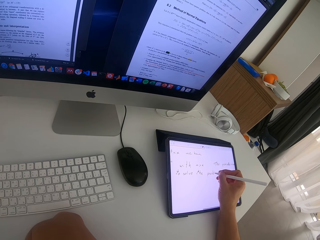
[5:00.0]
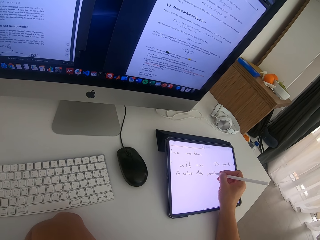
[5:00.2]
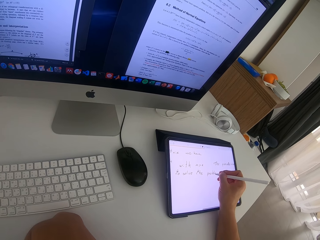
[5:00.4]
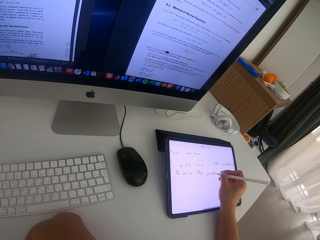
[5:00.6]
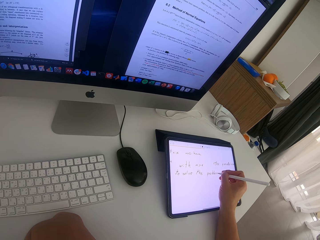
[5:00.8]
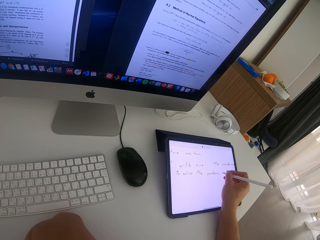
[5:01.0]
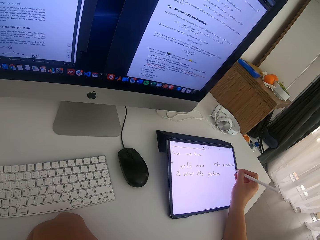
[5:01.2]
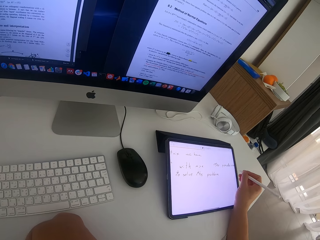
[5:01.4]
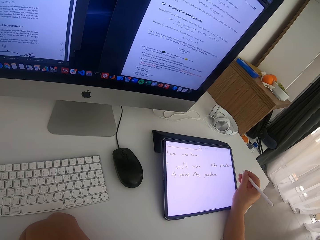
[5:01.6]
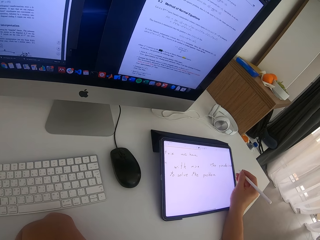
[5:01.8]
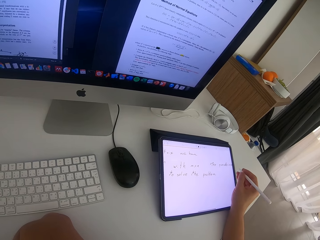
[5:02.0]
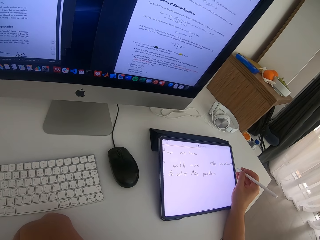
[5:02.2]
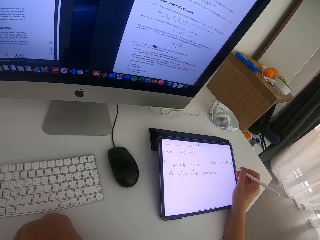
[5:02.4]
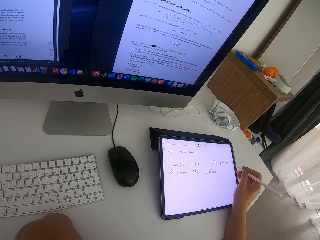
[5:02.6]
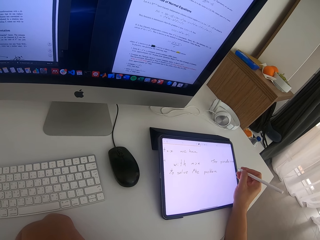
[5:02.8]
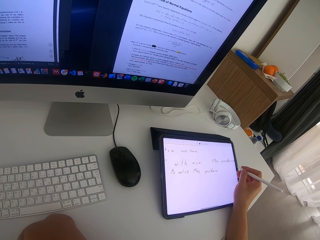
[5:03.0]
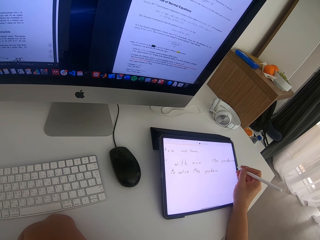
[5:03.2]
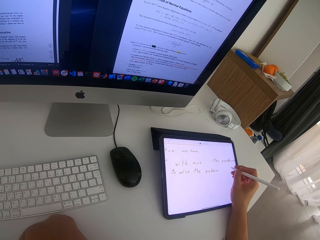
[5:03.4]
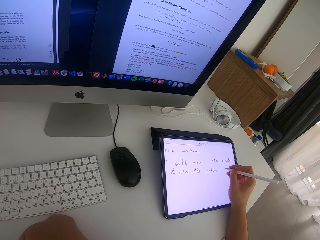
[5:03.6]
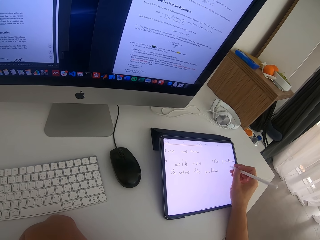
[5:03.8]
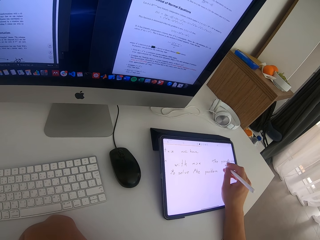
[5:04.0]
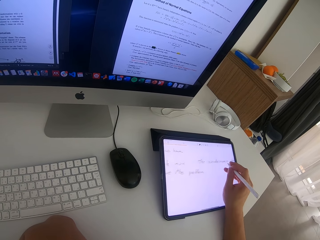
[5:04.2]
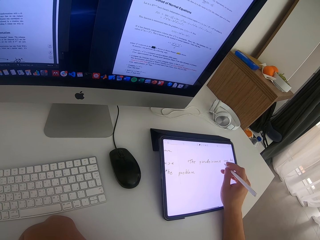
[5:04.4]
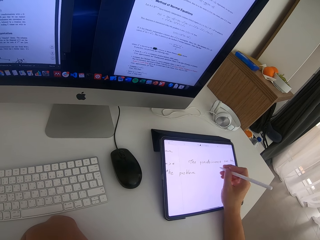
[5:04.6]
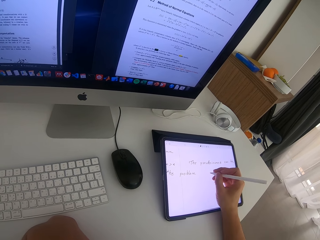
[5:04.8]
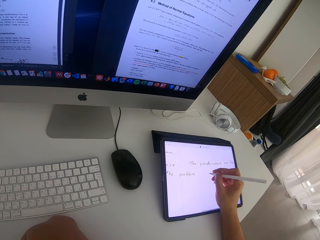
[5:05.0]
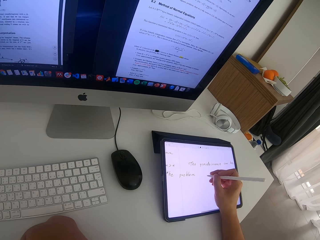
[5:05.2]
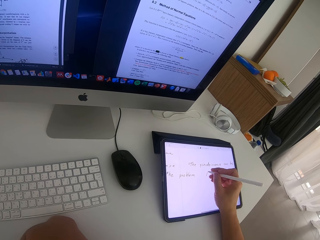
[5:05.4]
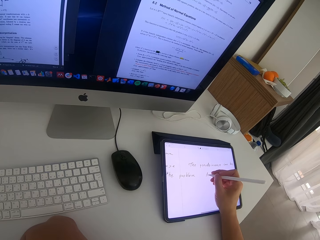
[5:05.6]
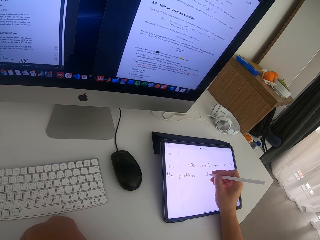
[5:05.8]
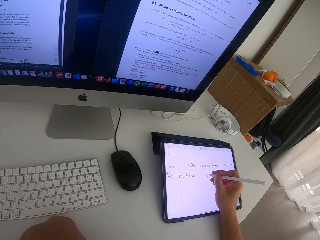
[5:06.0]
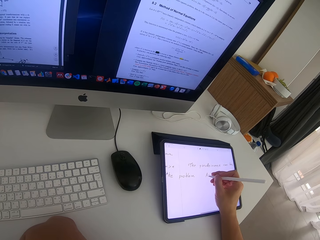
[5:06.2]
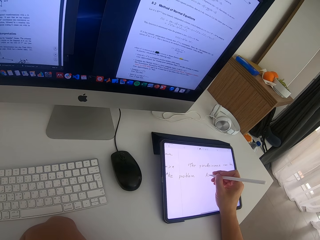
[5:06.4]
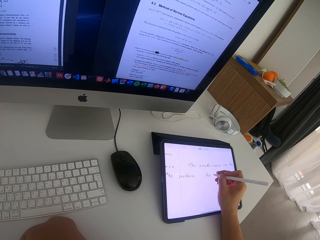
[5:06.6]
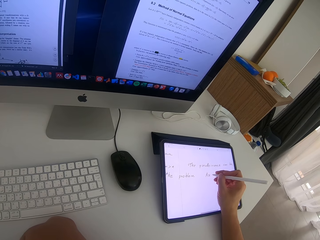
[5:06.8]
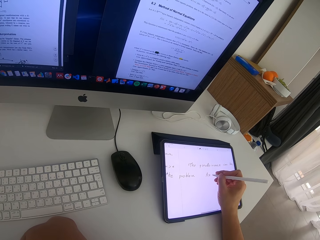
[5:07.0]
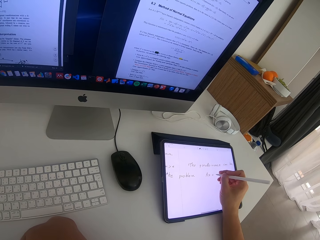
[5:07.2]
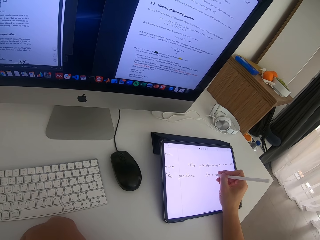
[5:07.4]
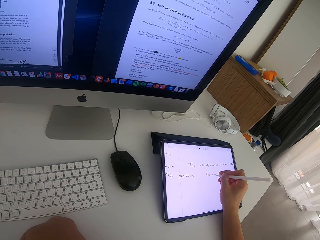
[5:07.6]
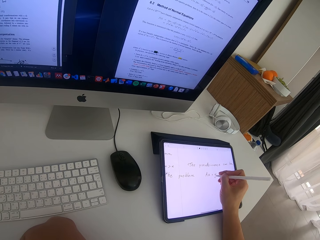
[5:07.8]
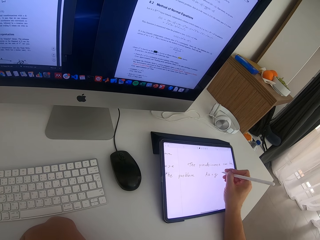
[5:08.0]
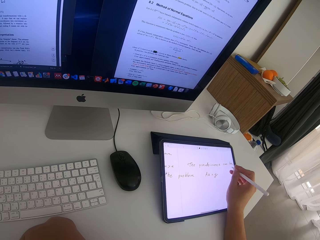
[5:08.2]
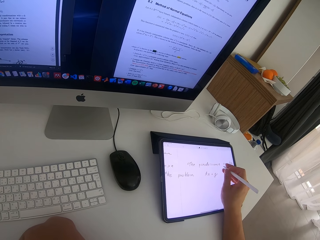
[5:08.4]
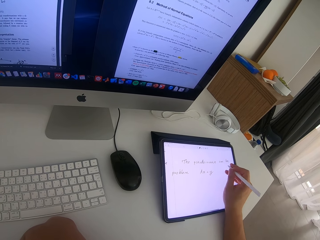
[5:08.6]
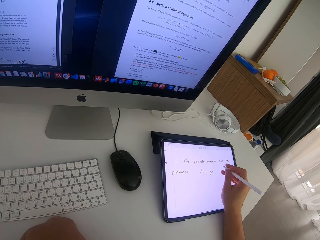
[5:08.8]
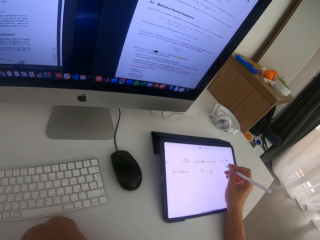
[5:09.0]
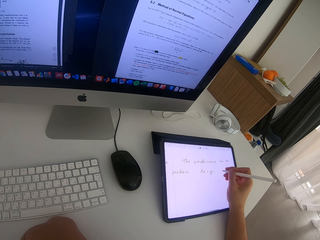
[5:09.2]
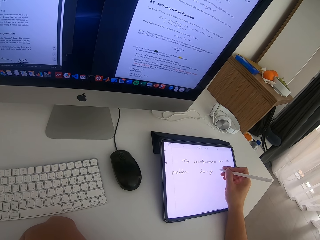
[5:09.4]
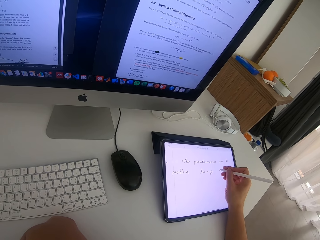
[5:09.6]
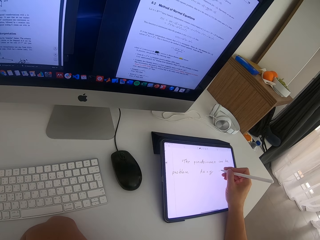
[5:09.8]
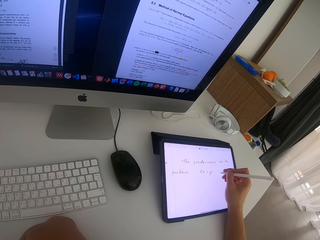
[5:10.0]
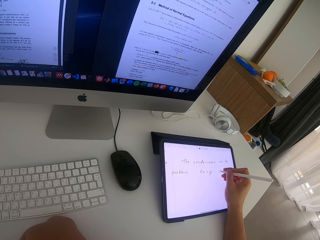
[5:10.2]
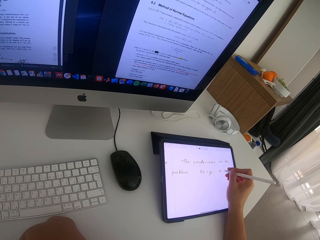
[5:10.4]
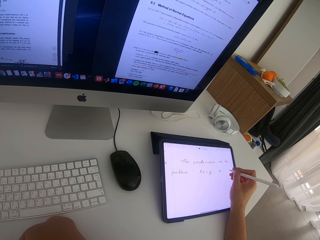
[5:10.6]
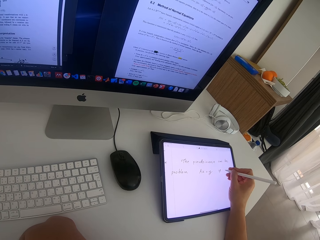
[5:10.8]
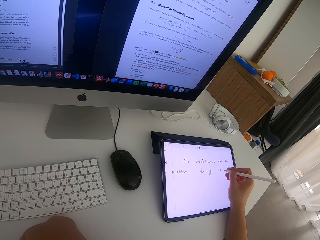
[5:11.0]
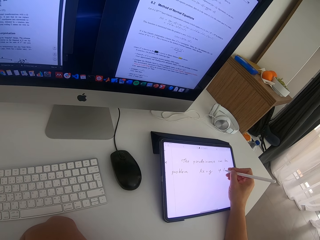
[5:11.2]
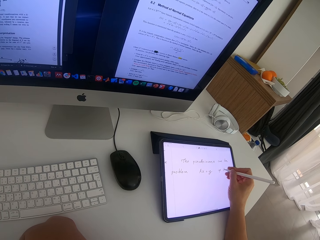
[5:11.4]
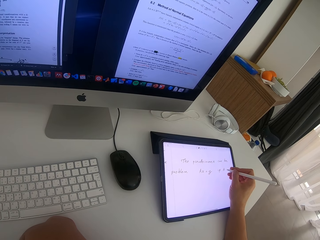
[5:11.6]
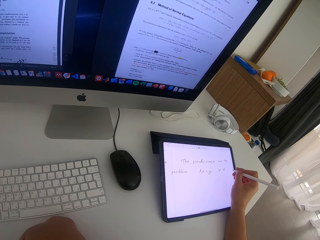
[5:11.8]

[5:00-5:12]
The camera wearer holds the pen. They scroll the screen of the tablet. They write on the screen of the tablet. They scroll the screen of the tablet. They write on the screen of the tablet.

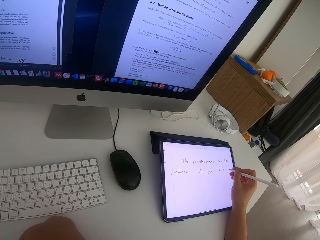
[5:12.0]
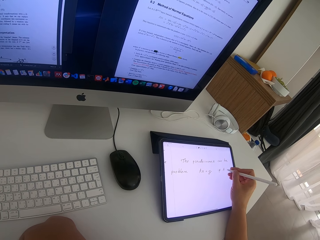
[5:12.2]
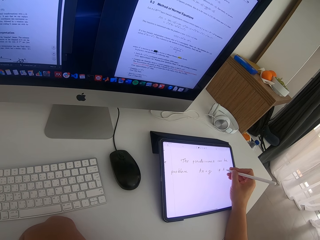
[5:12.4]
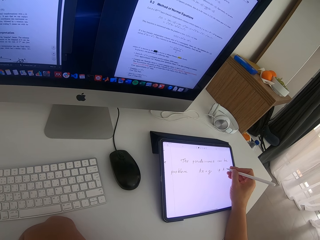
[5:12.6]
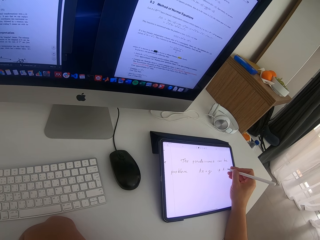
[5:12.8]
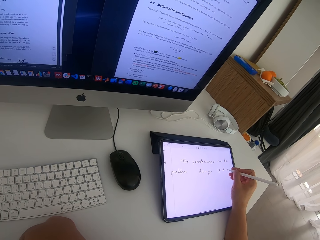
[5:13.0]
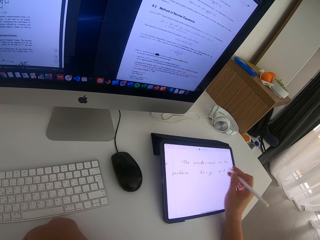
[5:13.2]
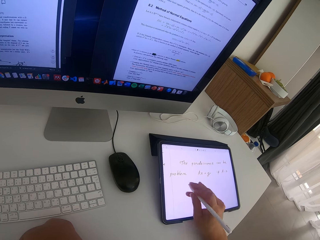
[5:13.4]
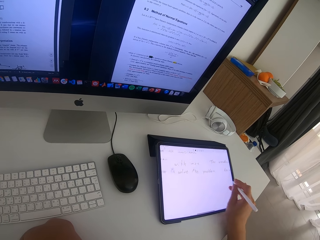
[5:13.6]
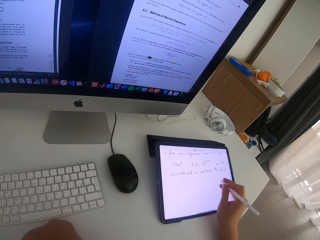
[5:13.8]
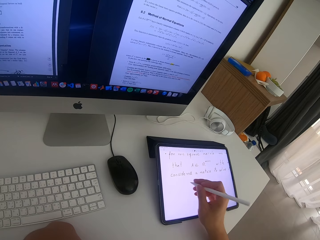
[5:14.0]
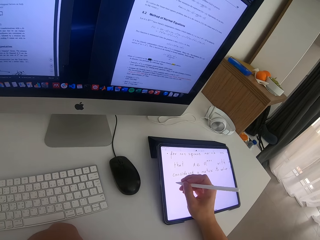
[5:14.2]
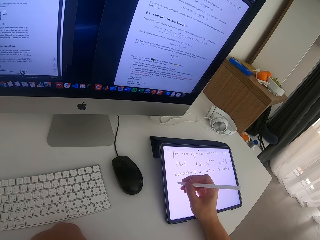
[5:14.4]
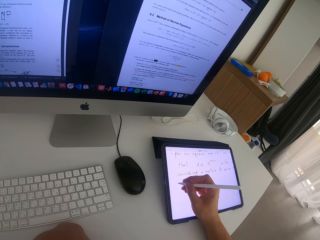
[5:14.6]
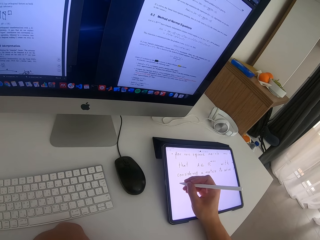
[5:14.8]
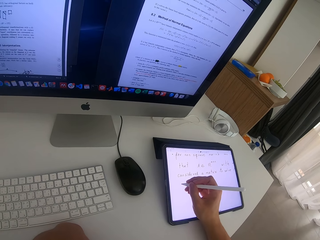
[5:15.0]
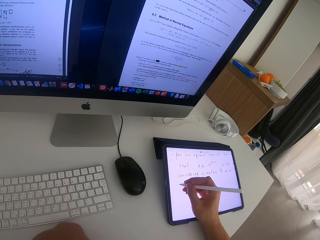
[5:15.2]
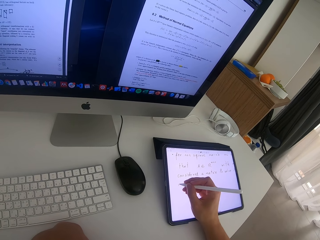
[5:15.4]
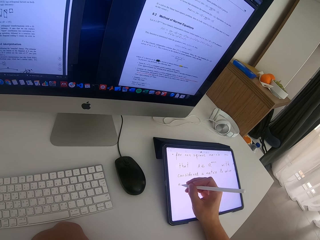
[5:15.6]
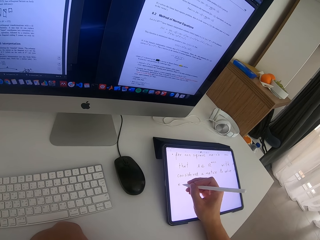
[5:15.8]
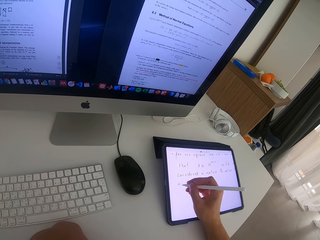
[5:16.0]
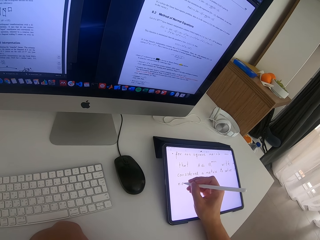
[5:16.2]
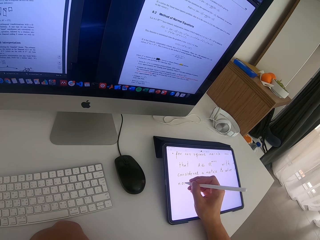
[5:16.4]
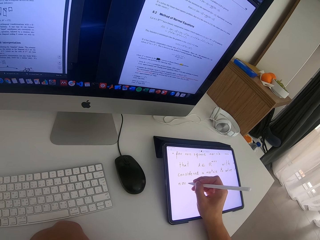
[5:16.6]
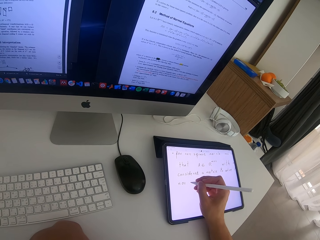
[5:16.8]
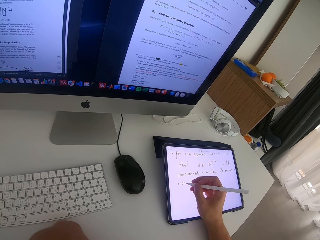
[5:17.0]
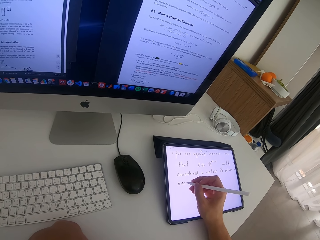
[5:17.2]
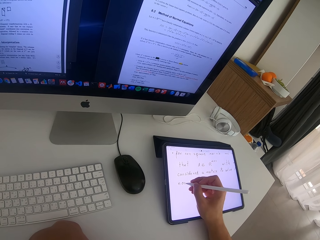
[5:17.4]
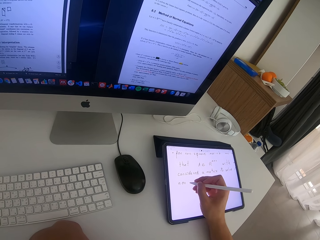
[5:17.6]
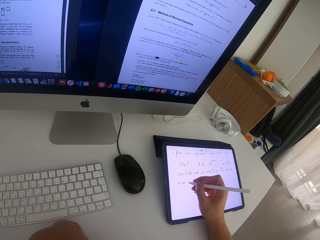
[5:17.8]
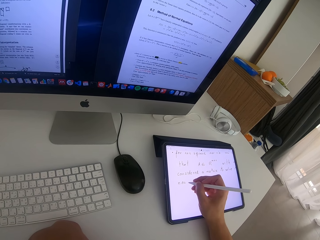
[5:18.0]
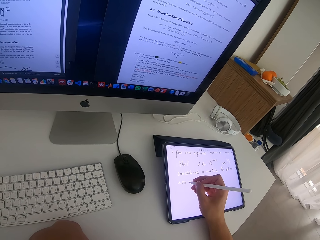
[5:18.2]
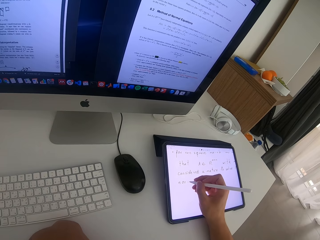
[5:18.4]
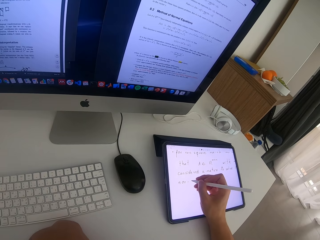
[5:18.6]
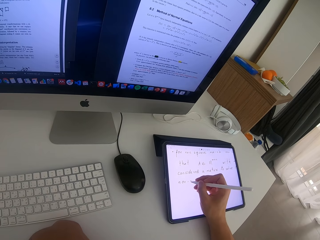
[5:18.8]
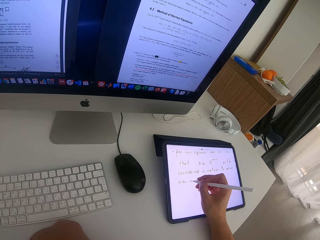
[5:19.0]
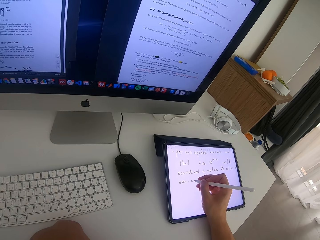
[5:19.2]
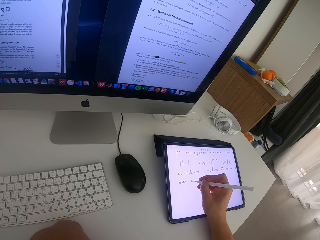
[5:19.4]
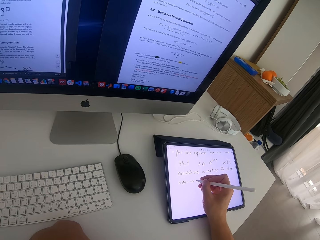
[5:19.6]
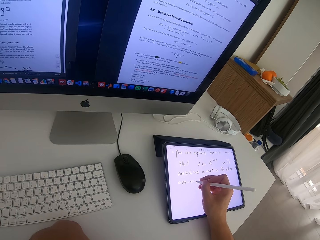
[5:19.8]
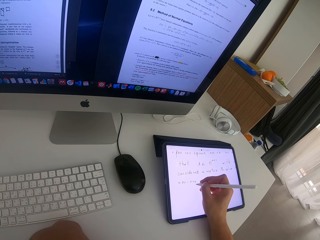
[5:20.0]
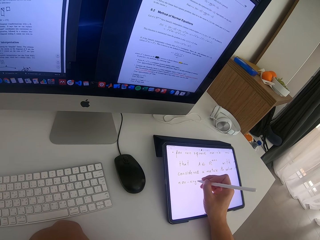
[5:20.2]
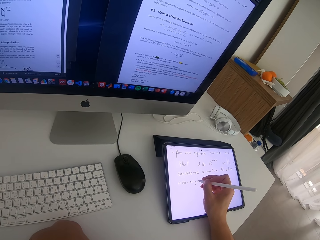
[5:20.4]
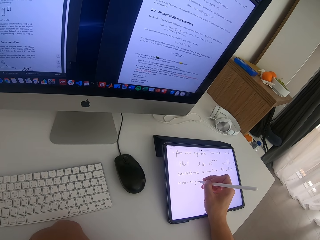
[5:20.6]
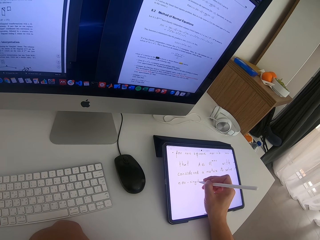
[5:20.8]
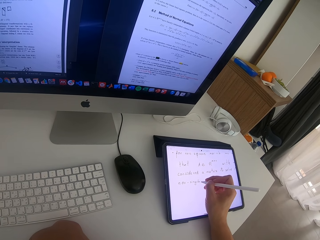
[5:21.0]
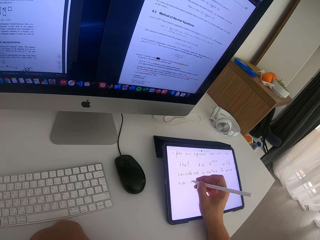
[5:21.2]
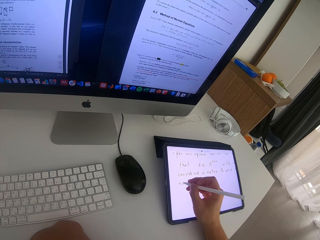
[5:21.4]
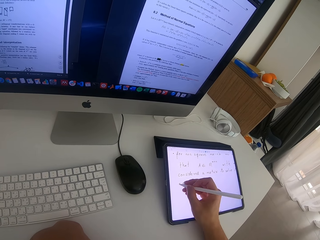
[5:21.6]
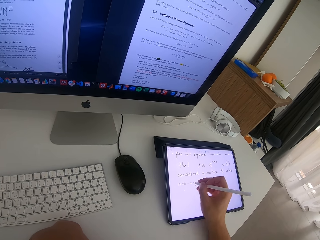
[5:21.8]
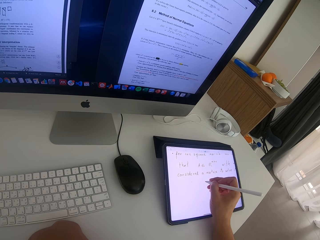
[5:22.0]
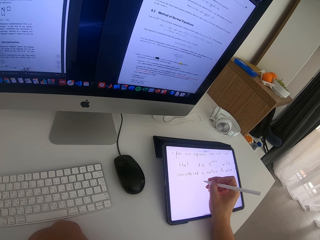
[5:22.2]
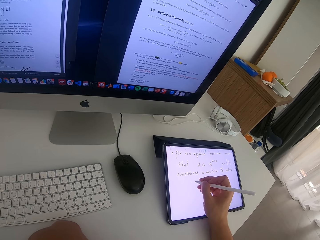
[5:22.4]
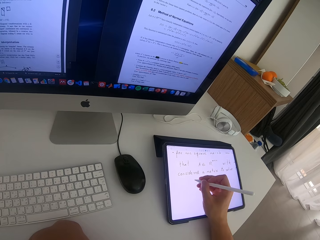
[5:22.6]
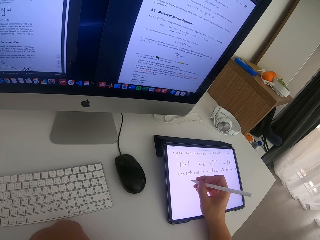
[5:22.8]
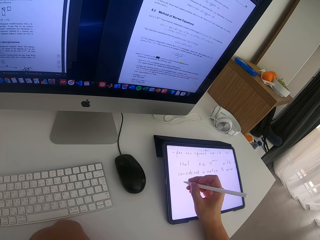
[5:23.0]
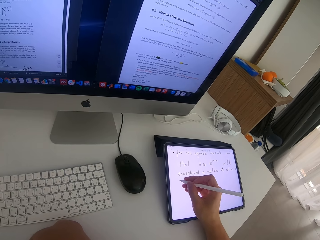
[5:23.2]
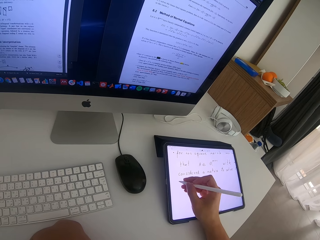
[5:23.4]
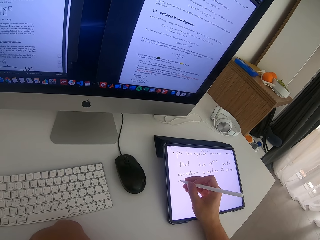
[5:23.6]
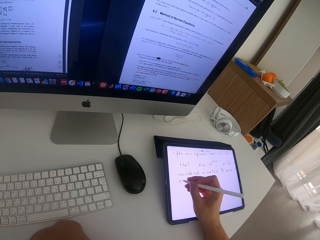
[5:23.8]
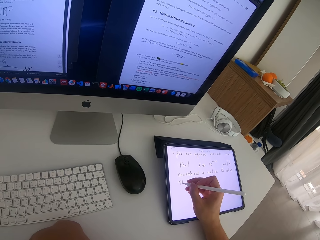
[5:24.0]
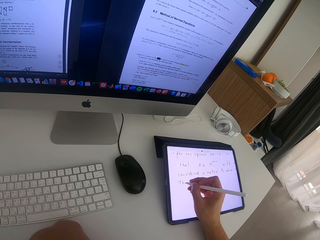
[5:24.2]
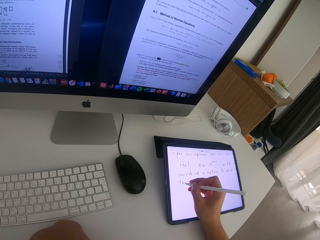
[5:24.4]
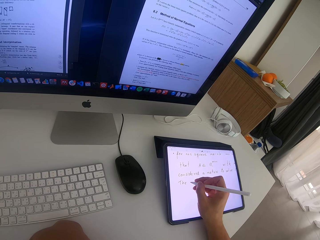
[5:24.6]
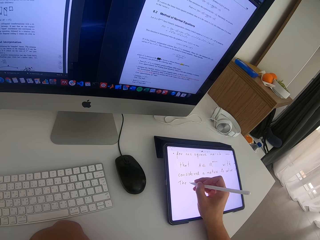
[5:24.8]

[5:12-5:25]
The camera wearer scrolls the screen of the tablet. They write on the screen of the tablet. They scroll the screen of the tablet. They write on the screen of the tablet.
